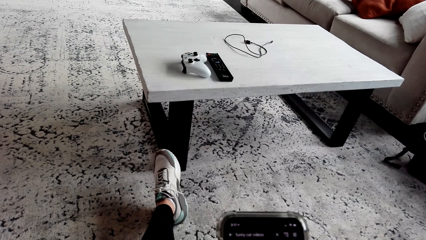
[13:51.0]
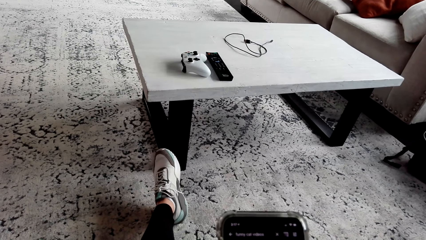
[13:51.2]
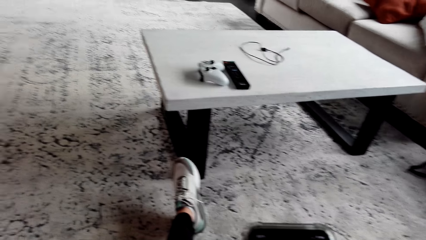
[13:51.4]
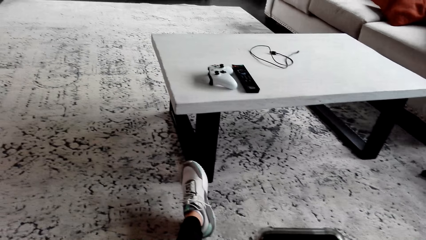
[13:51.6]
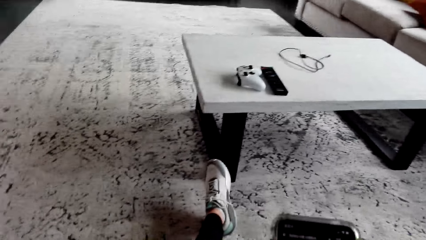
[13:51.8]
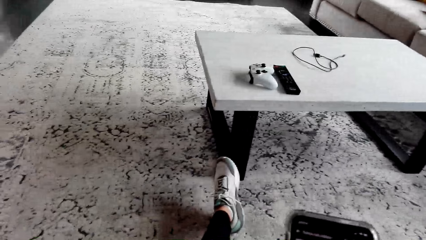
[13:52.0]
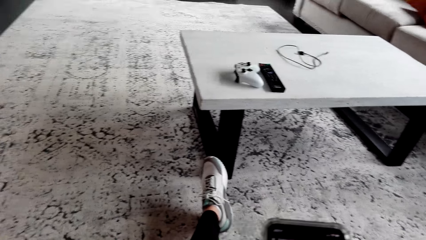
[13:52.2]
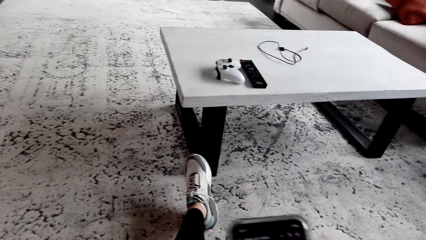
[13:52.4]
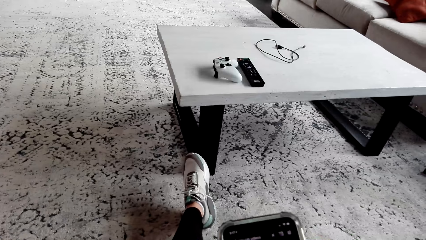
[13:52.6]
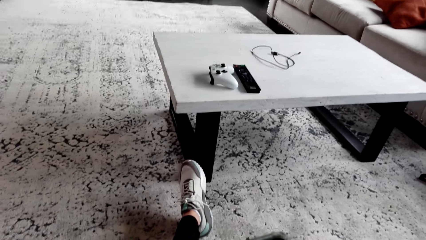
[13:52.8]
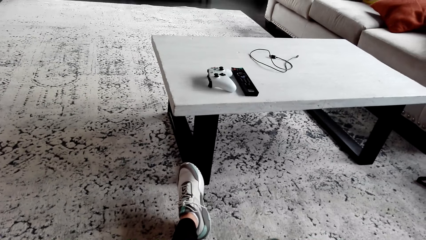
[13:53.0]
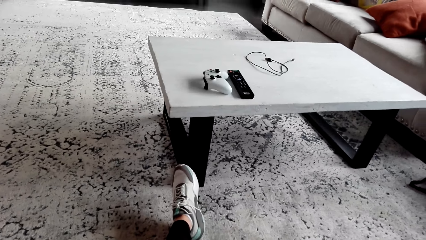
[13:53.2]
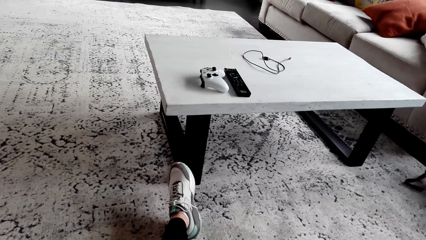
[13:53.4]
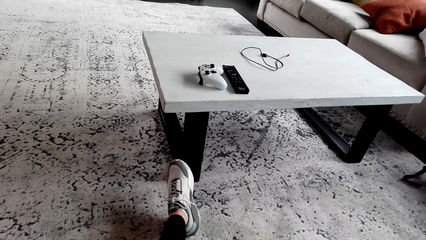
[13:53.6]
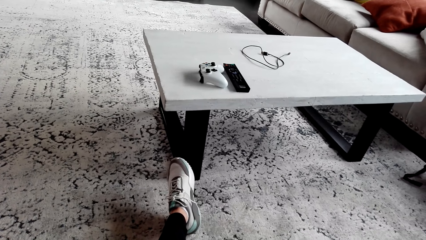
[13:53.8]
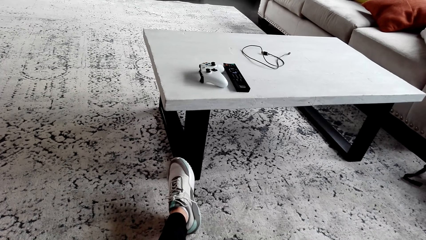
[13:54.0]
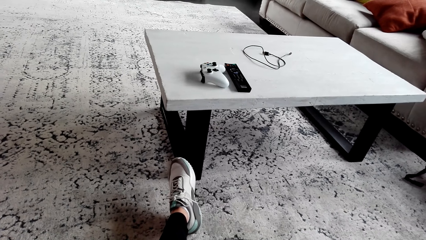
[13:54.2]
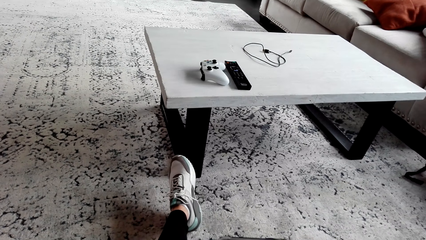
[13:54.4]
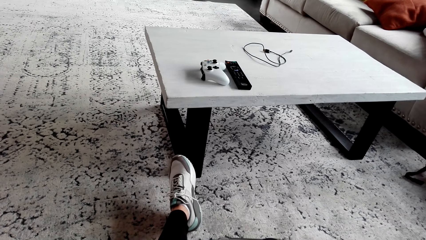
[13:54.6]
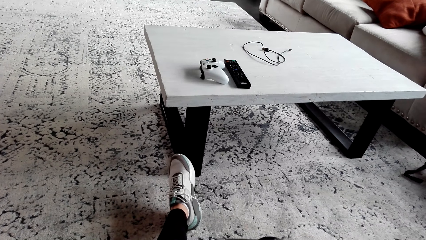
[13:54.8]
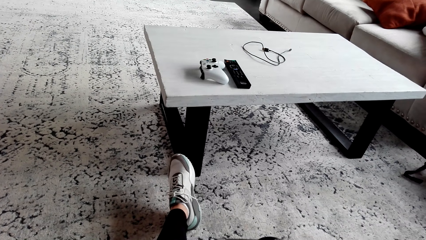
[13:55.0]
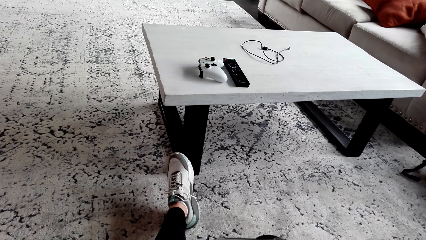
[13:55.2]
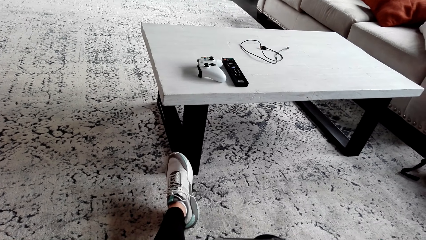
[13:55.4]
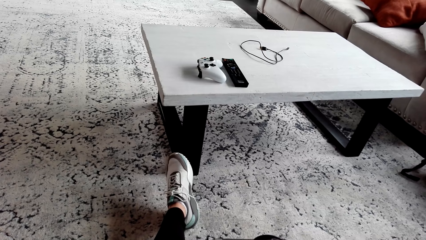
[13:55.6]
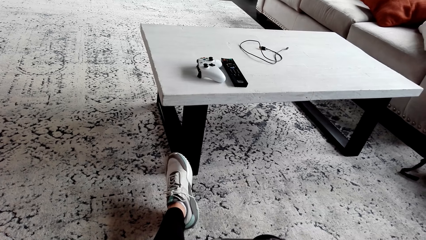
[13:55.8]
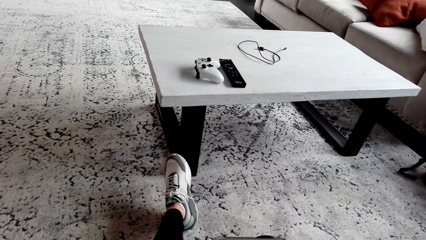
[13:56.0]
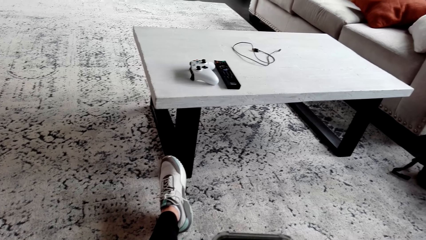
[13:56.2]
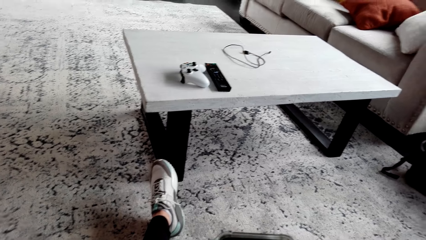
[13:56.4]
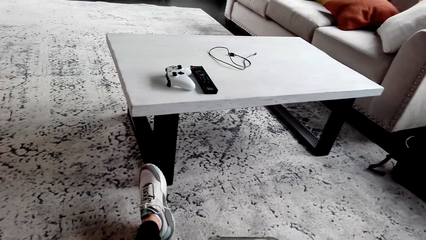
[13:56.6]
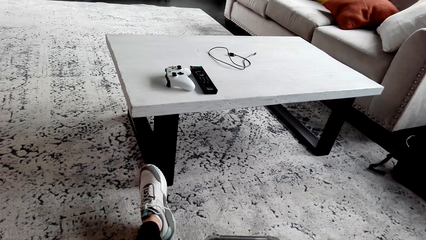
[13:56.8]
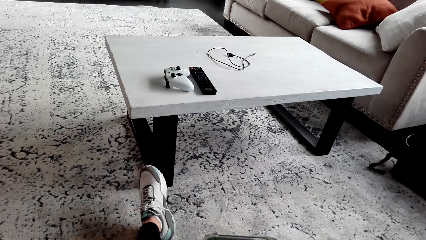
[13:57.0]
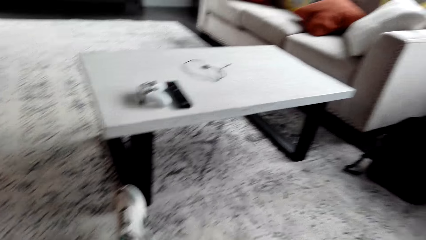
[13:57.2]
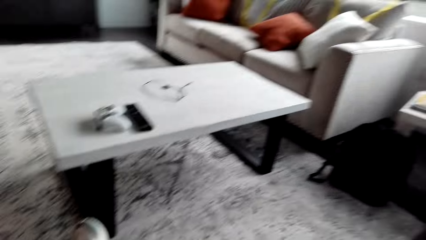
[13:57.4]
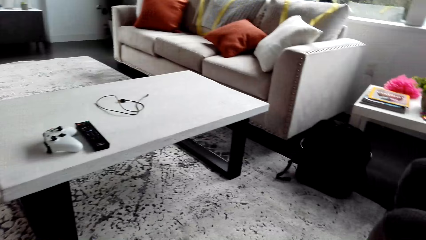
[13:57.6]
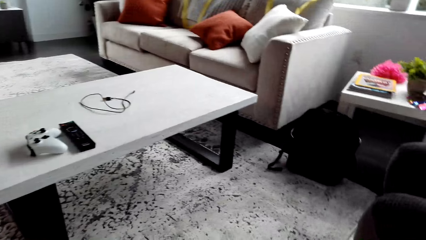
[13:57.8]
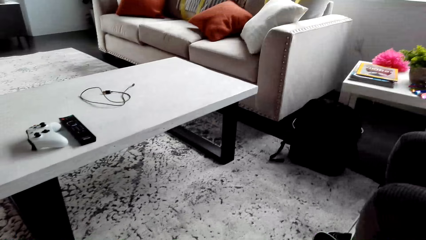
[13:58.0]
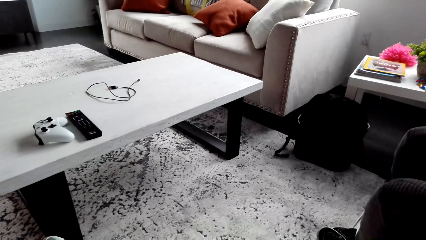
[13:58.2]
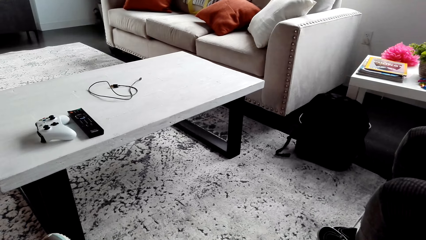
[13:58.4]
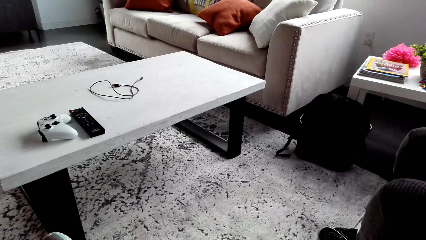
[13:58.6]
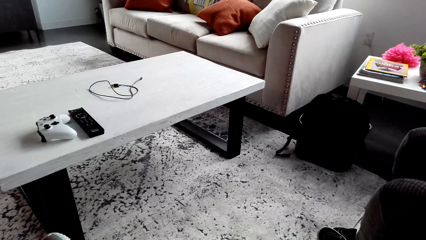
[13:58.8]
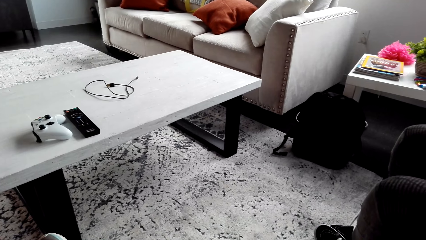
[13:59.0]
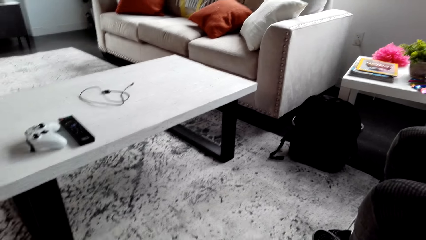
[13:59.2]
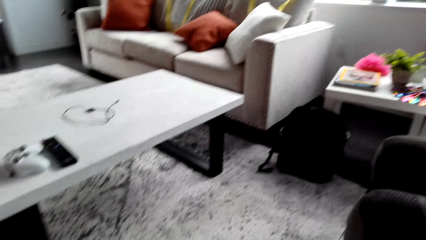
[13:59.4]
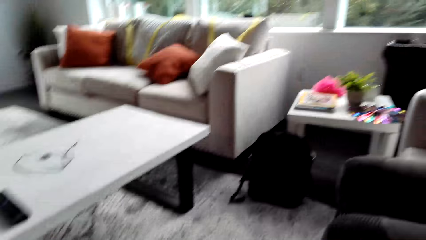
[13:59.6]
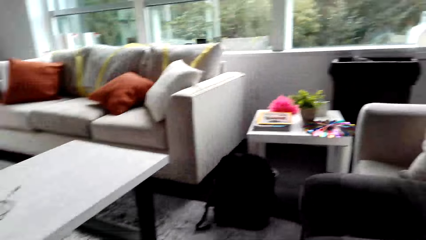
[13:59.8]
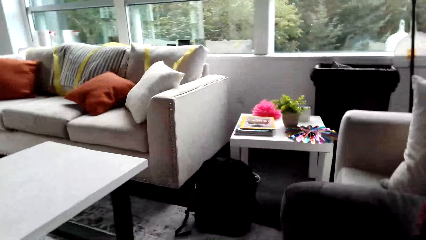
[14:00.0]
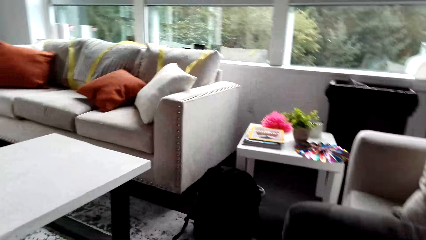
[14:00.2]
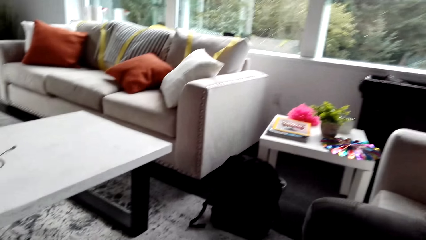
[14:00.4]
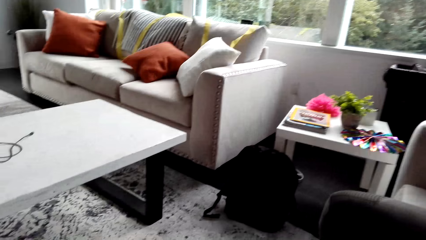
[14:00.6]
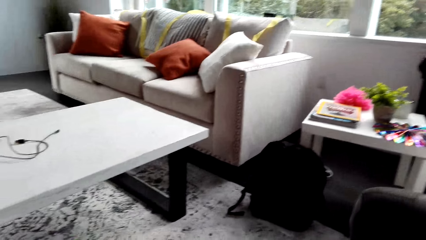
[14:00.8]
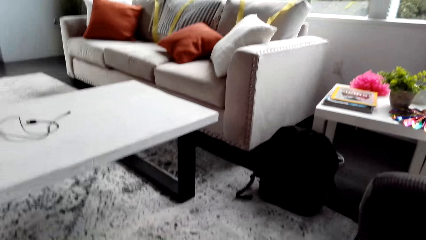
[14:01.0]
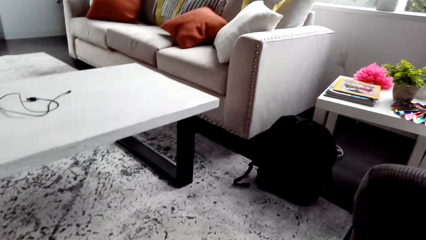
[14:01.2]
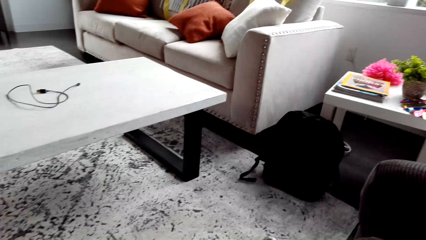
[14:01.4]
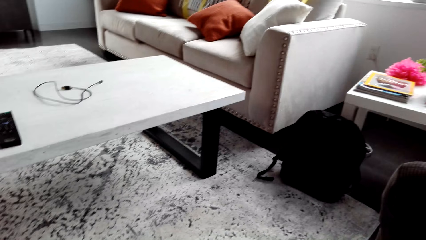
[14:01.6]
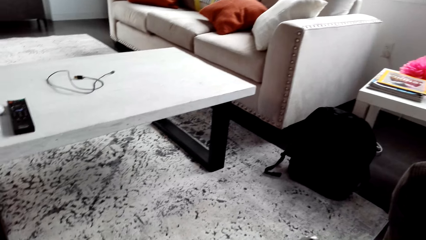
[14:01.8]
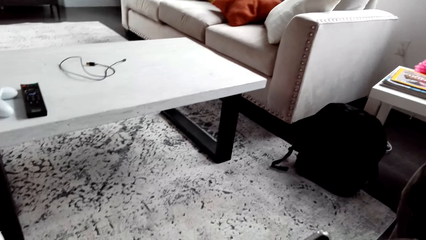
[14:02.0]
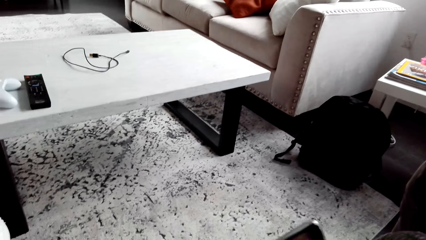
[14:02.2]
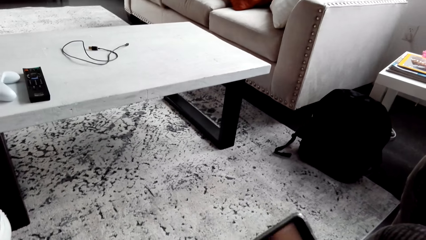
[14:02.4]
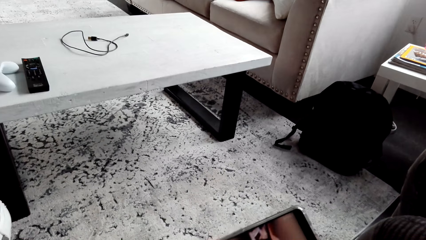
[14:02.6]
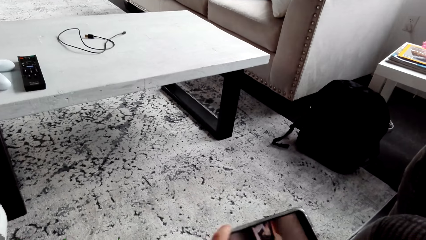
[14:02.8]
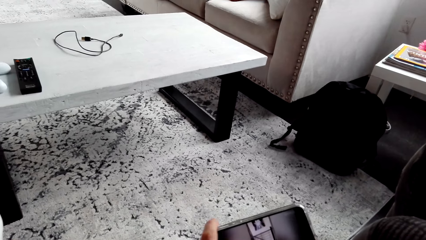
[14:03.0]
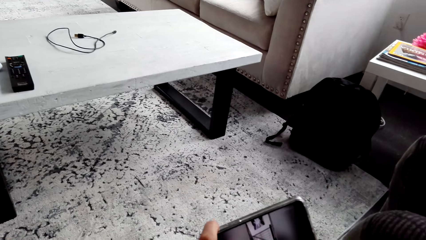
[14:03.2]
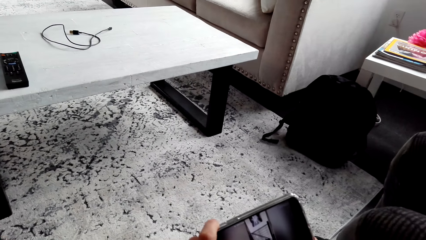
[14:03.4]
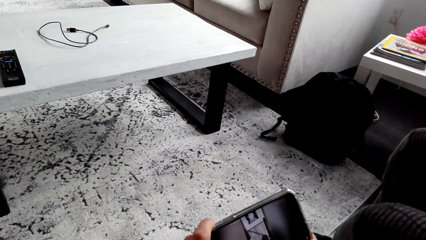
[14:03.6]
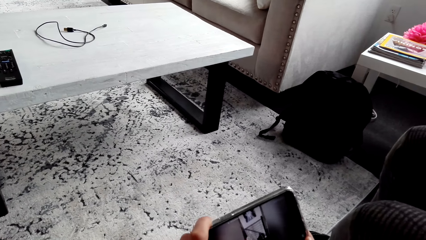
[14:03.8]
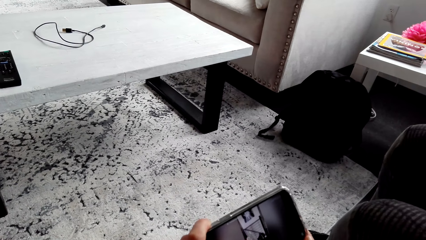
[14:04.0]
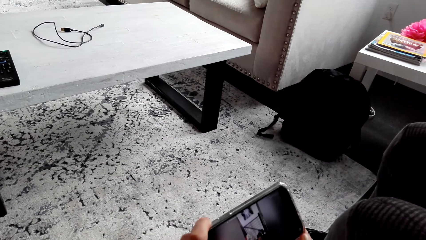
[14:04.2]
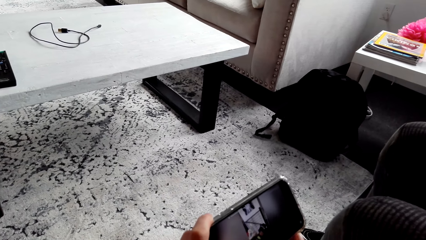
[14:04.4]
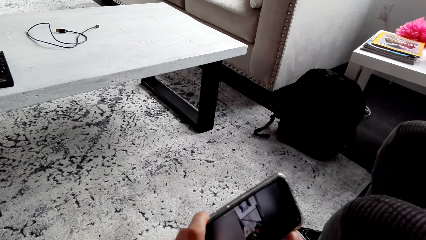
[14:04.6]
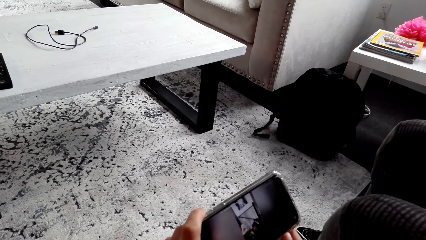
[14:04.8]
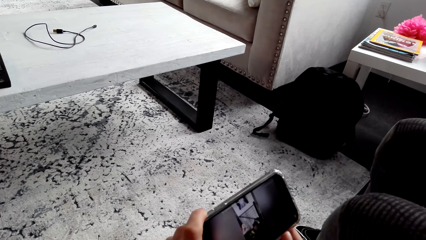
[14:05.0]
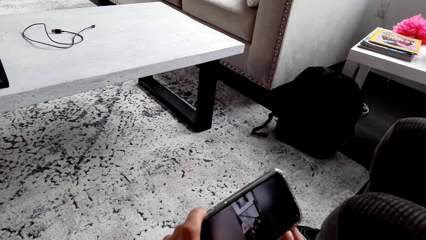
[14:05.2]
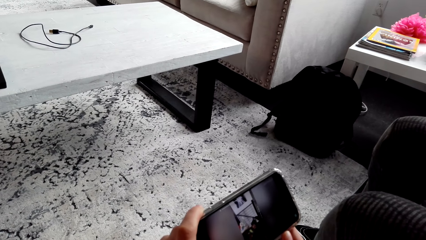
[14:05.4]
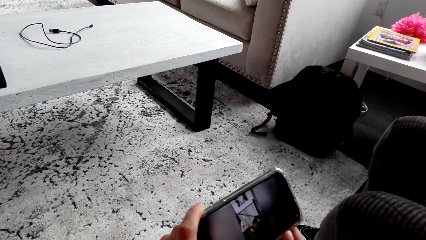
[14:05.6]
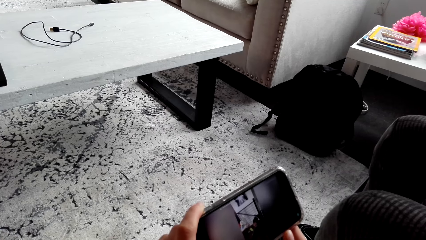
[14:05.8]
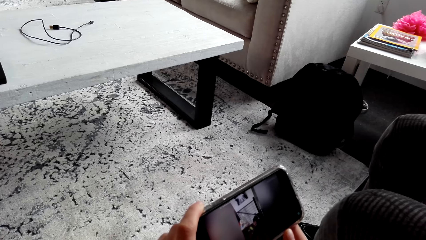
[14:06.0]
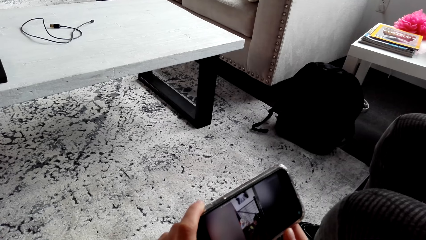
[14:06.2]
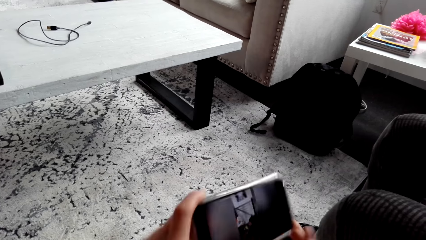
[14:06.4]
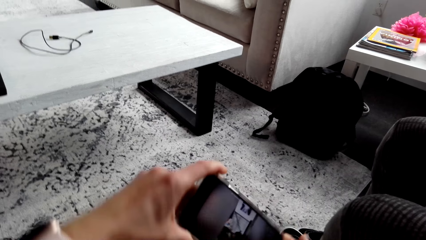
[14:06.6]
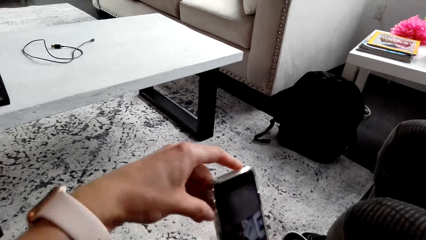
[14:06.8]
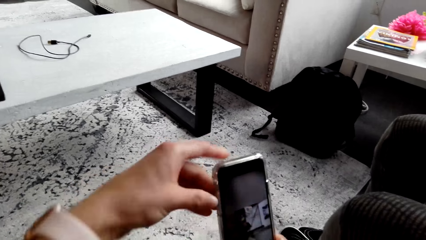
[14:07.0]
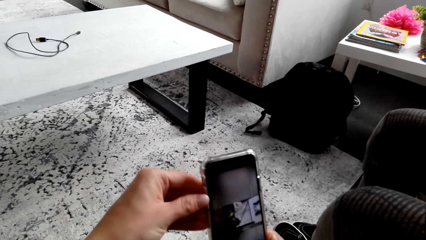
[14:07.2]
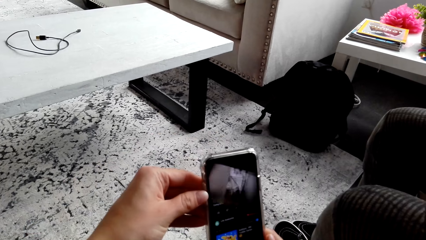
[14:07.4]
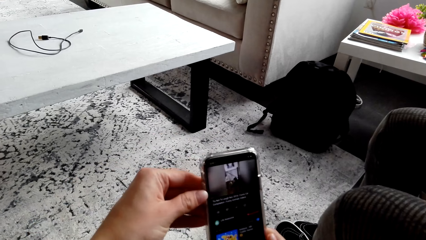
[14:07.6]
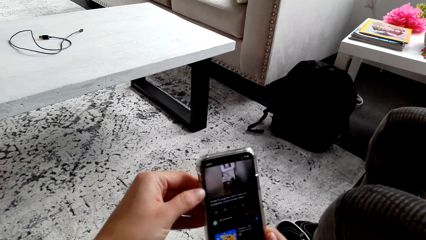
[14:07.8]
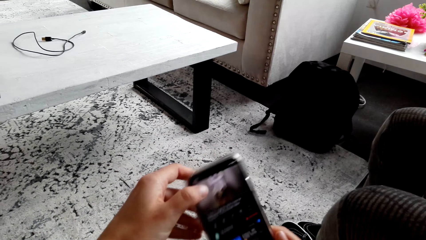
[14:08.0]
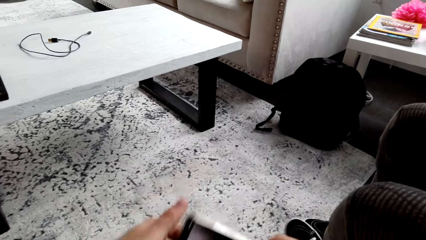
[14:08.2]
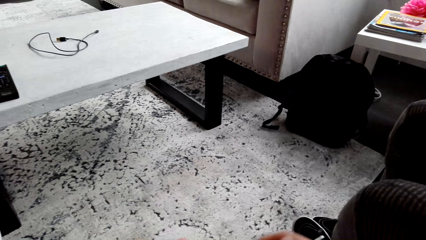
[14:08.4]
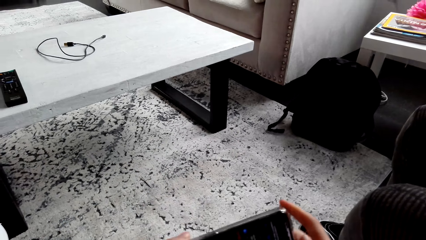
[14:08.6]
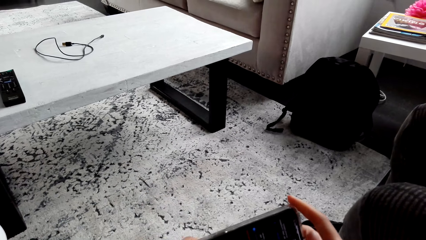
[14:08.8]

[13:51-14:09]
The camera wearer looks around. He stares at the phone. He looks around. He looks around again. He stares at the phone. He watches a video in his phone. He rotates the phone.
